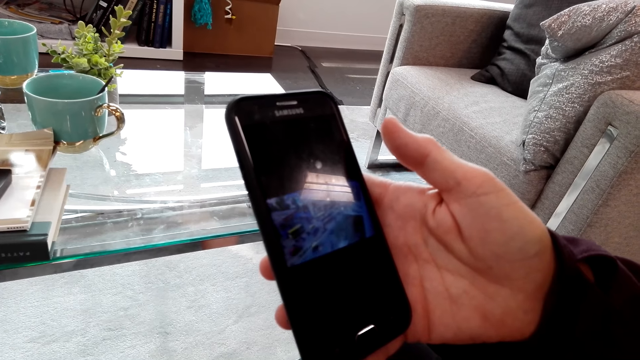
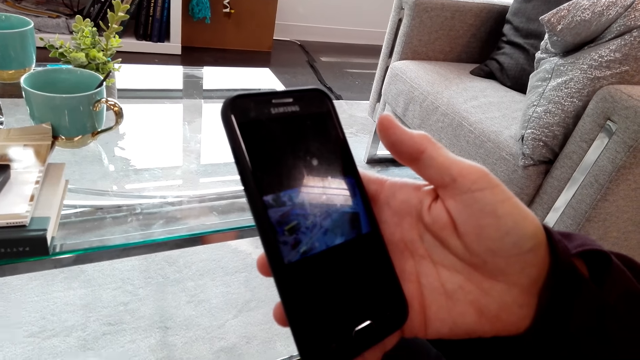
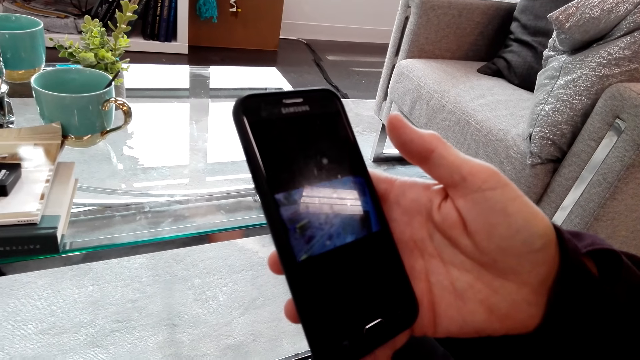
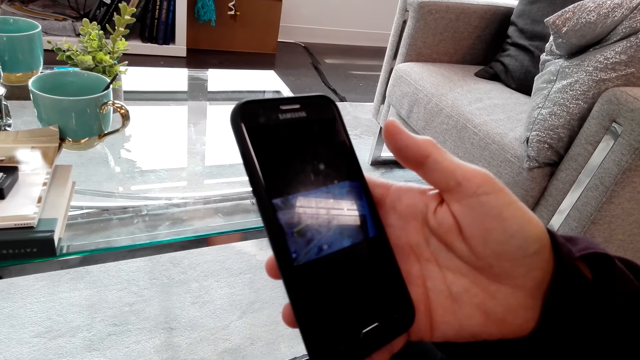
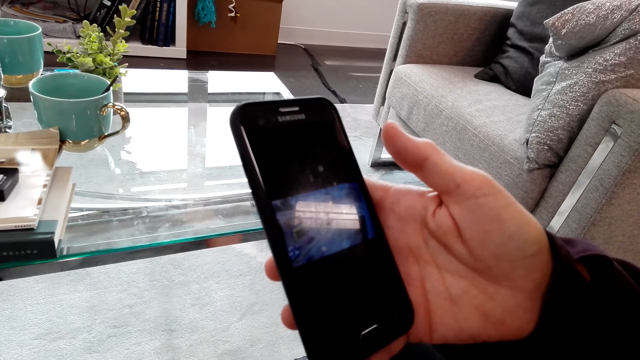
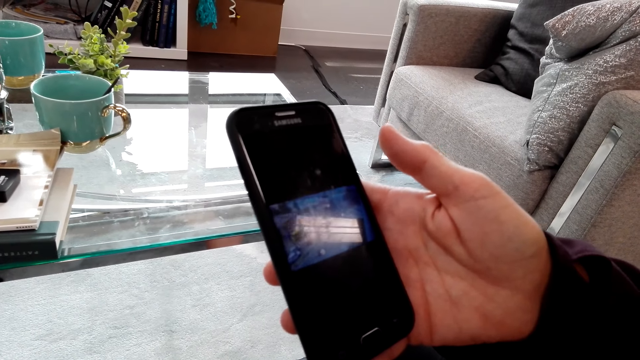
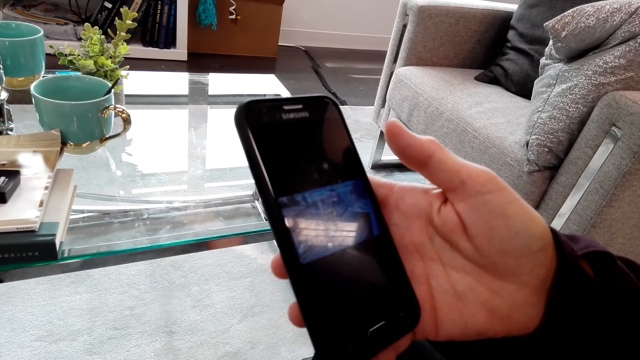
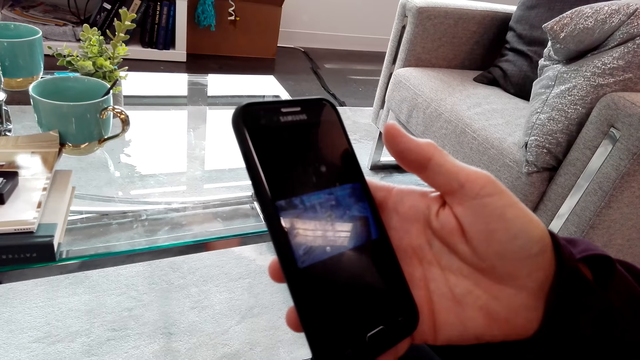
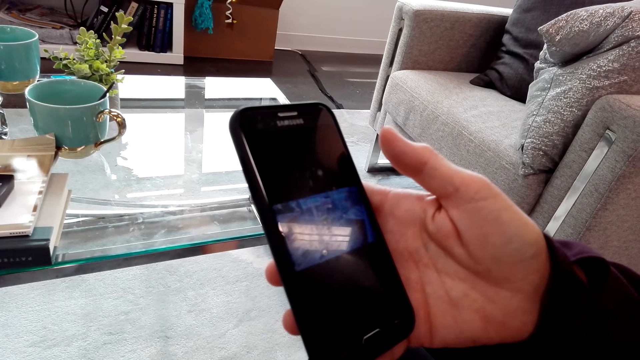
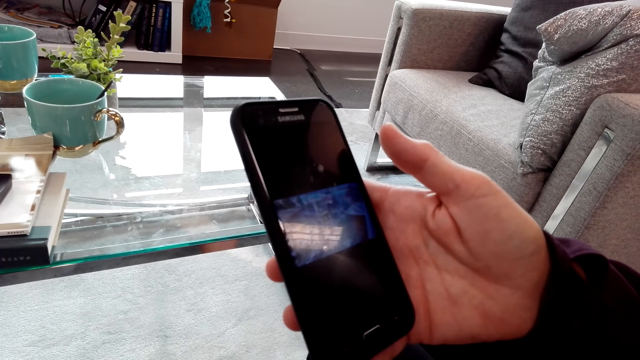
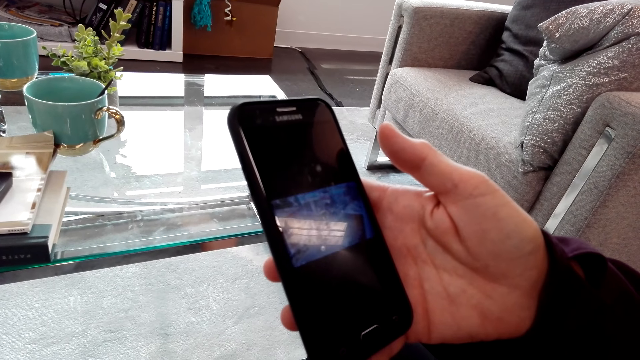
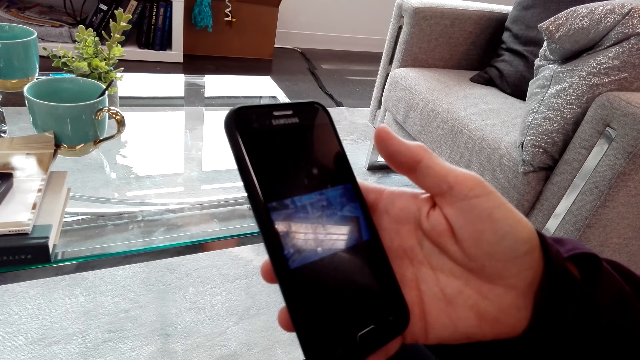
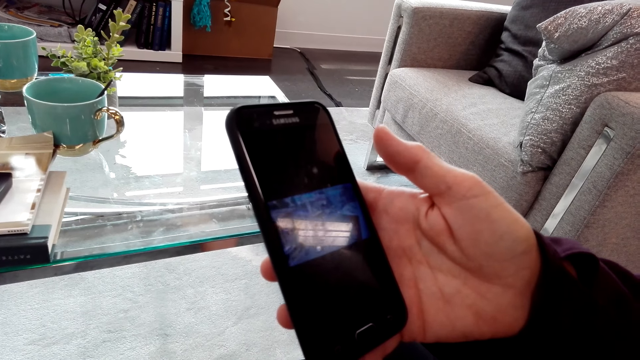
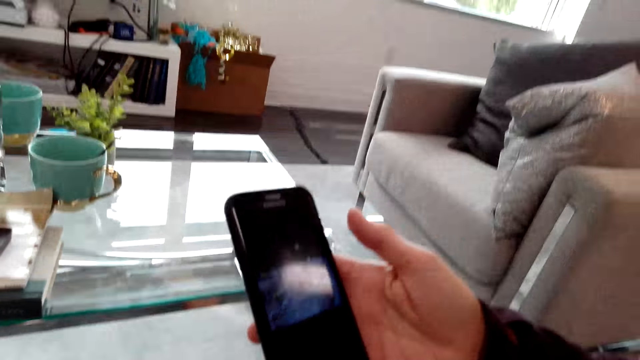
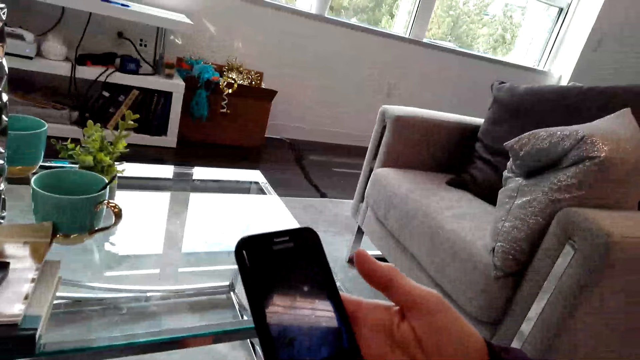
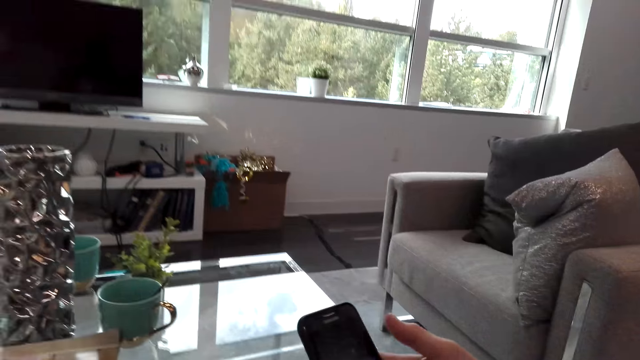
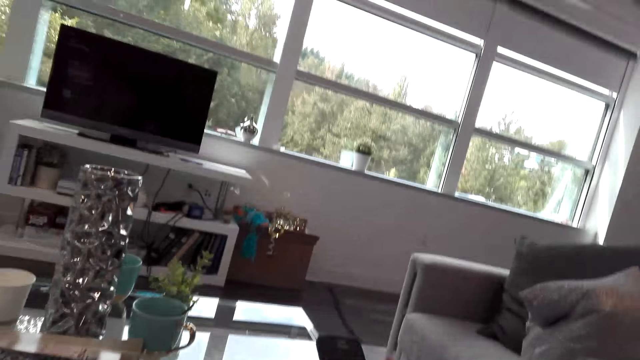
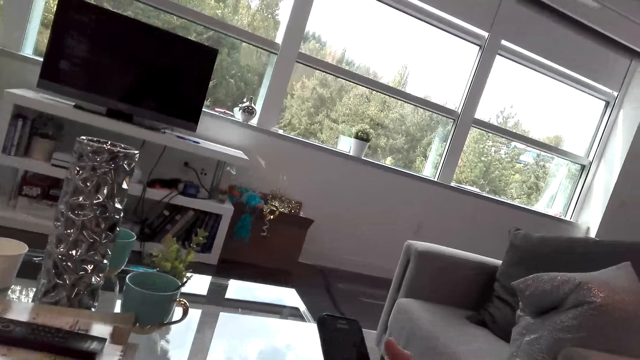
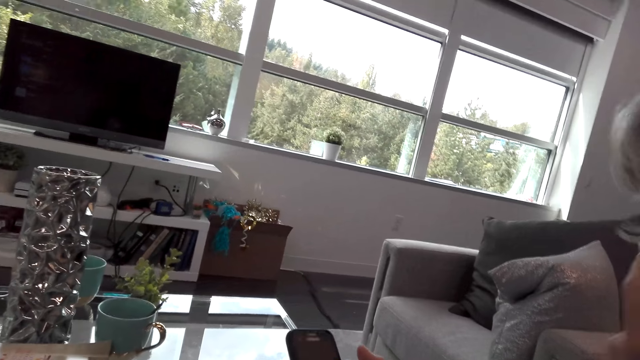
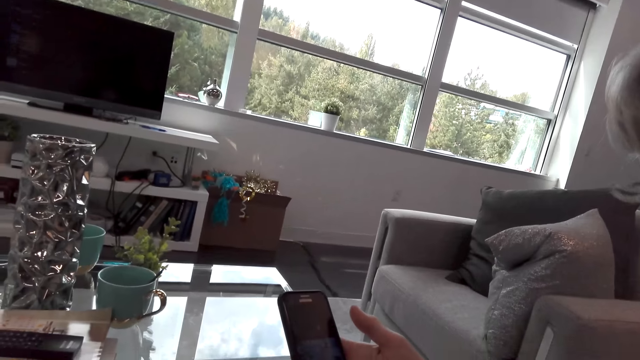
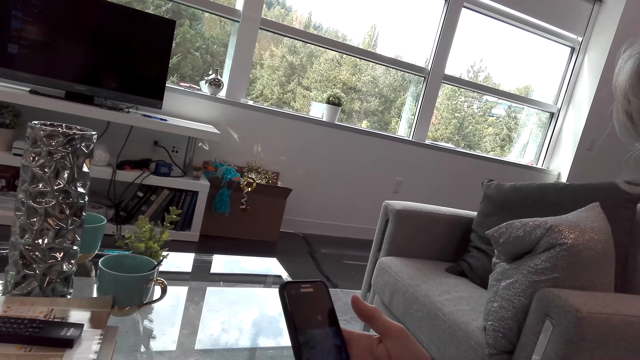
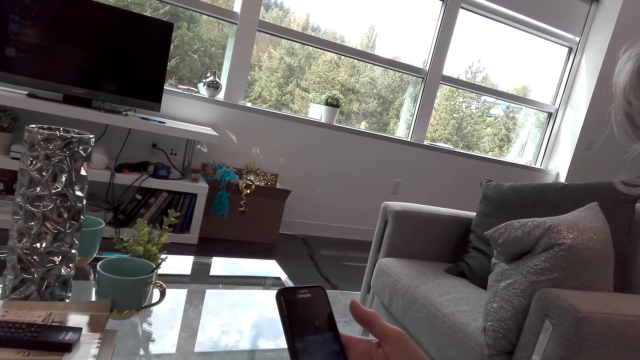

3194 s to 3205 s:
The lady speaks to the camera wearer. The camera wearer speaks to the lady.

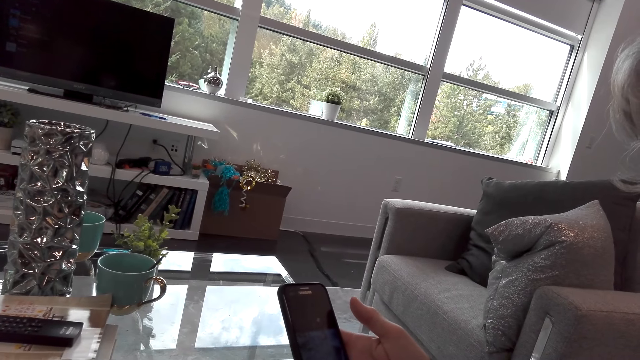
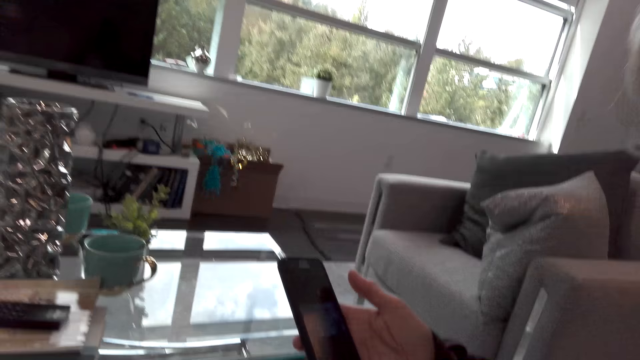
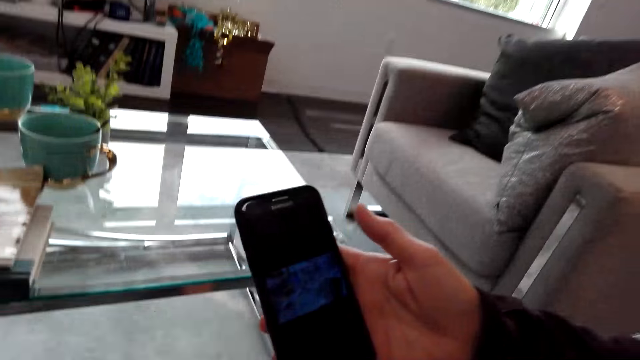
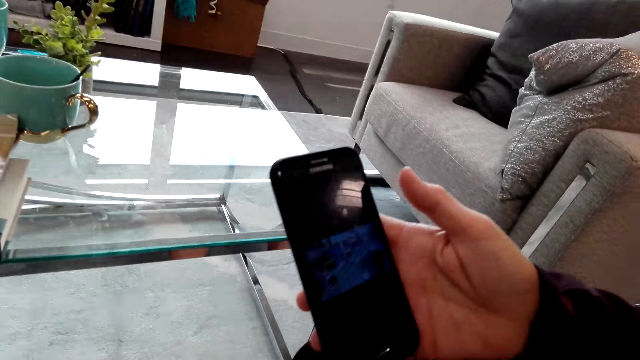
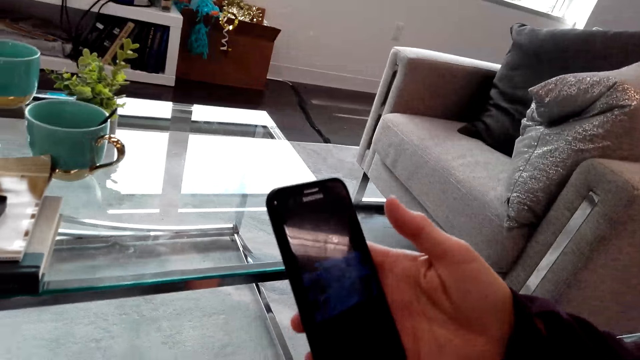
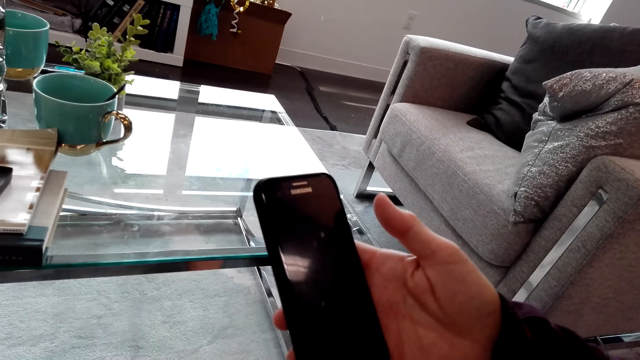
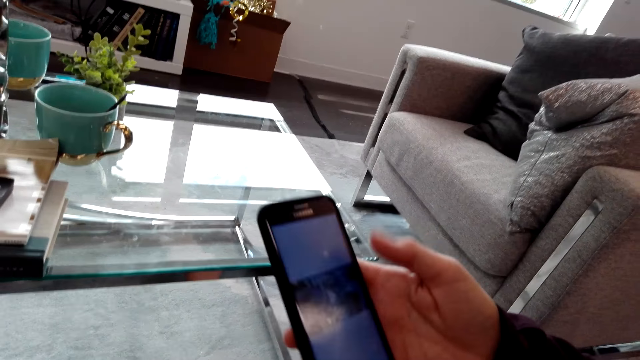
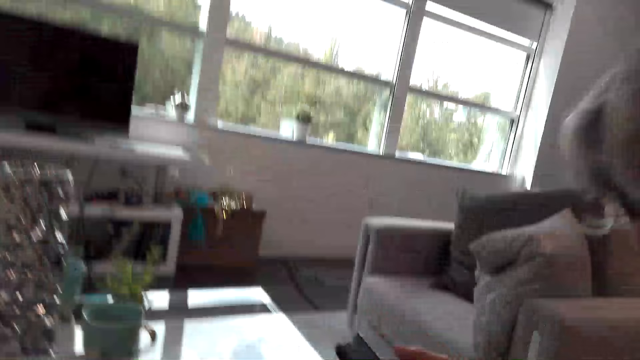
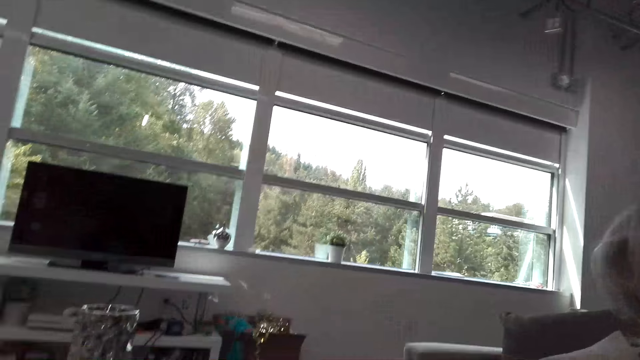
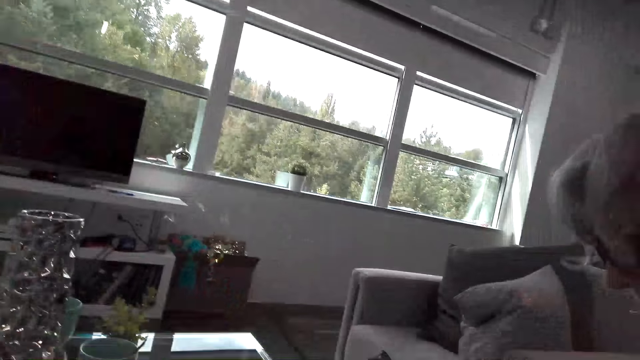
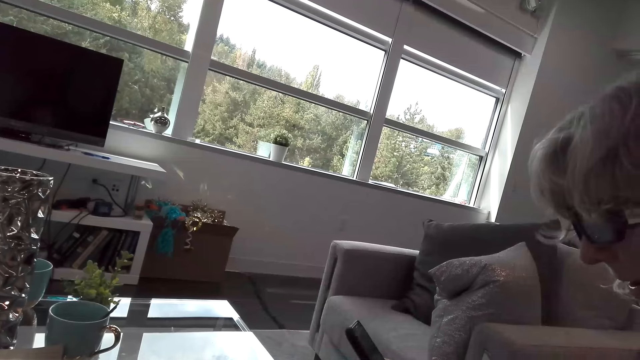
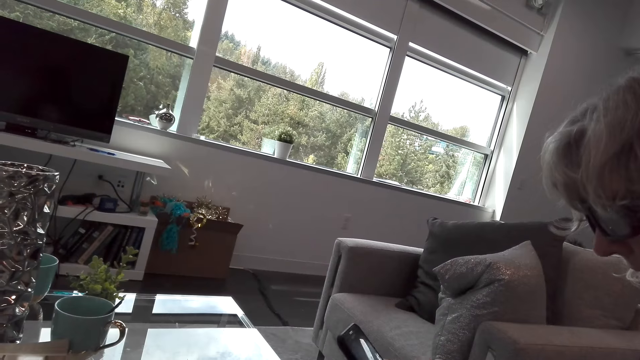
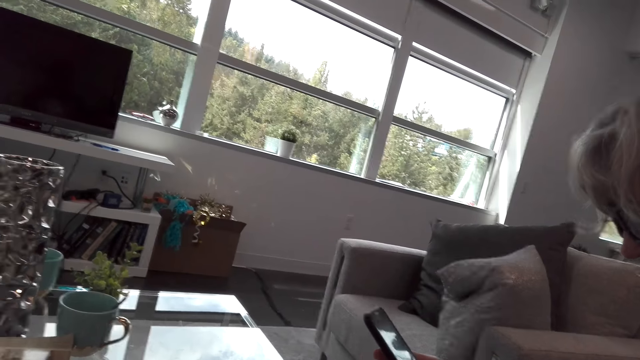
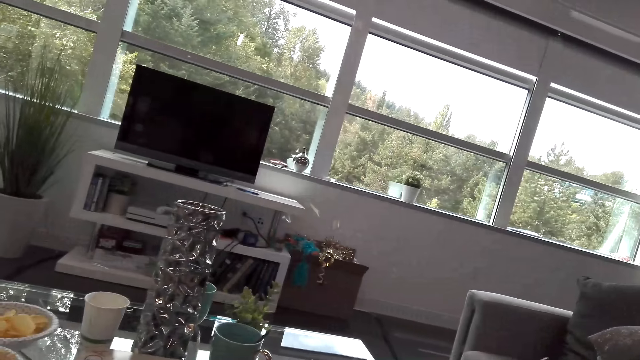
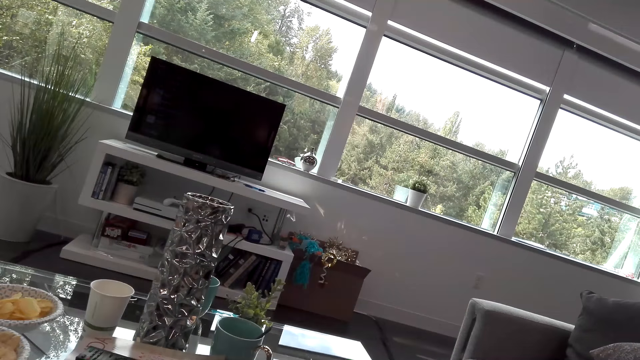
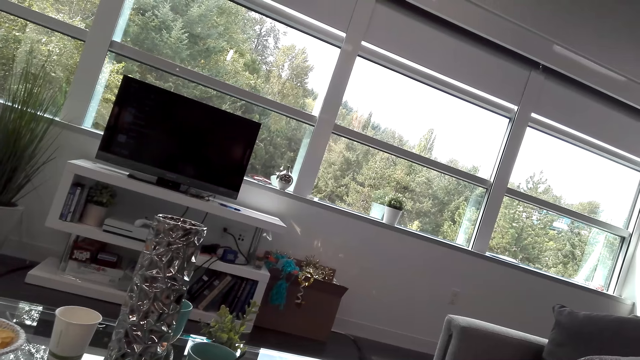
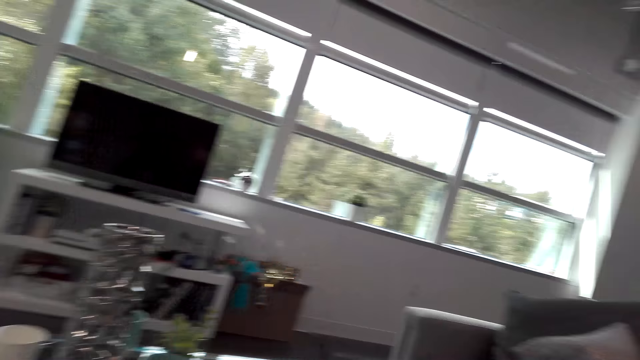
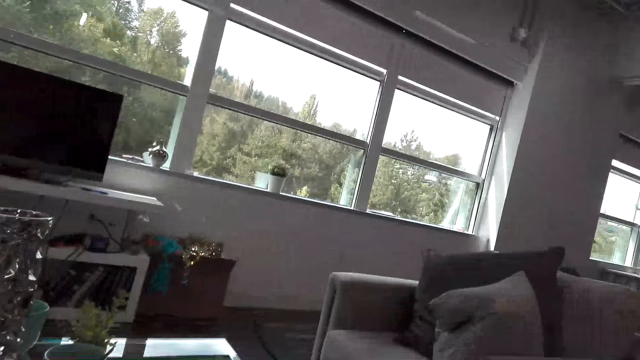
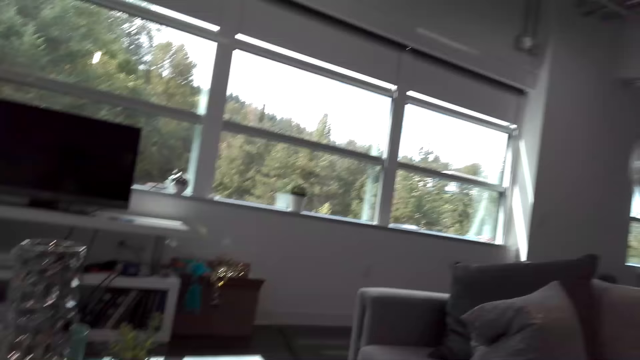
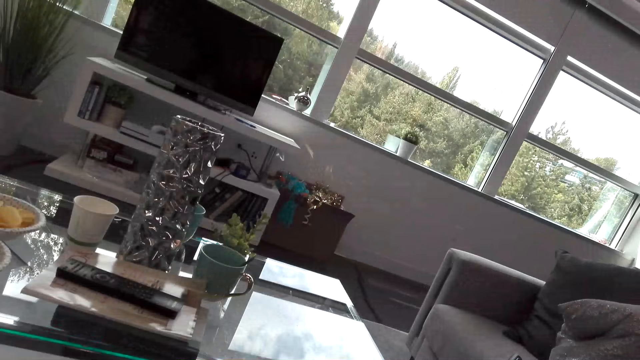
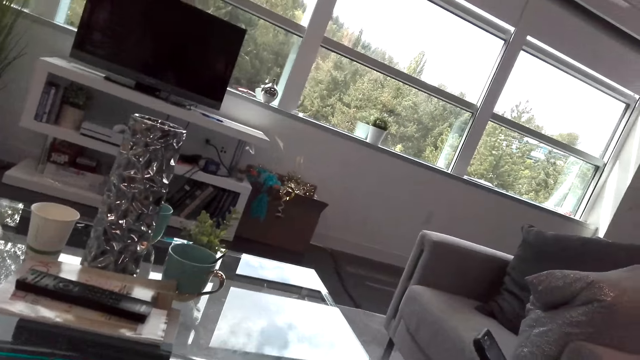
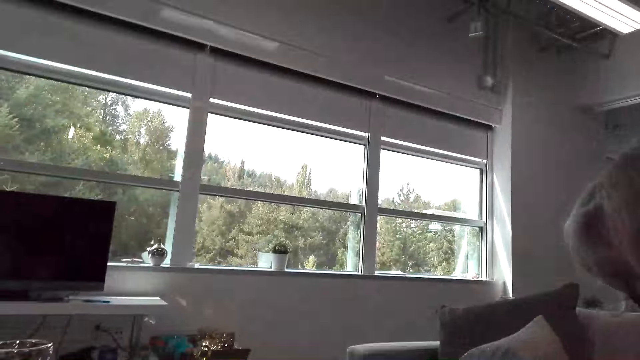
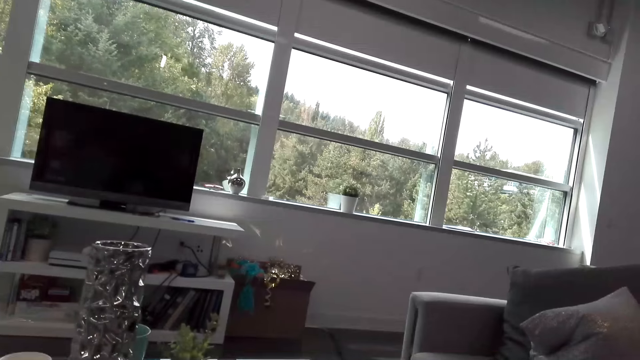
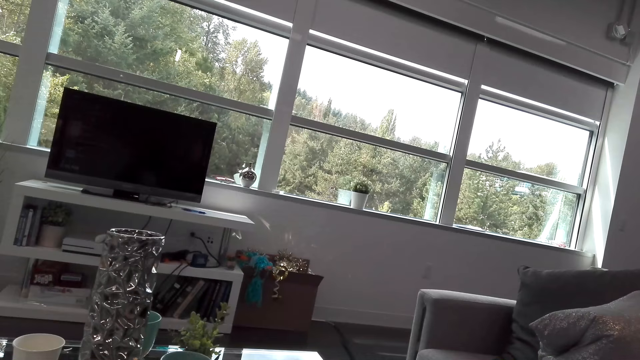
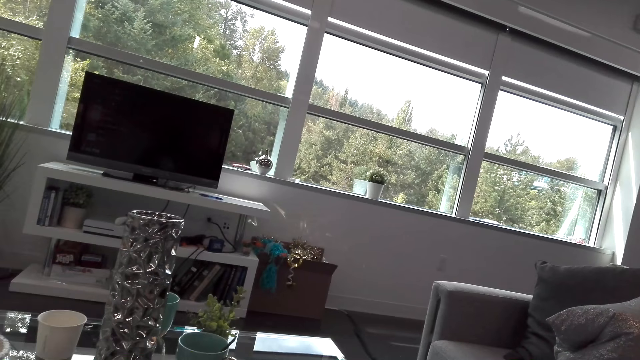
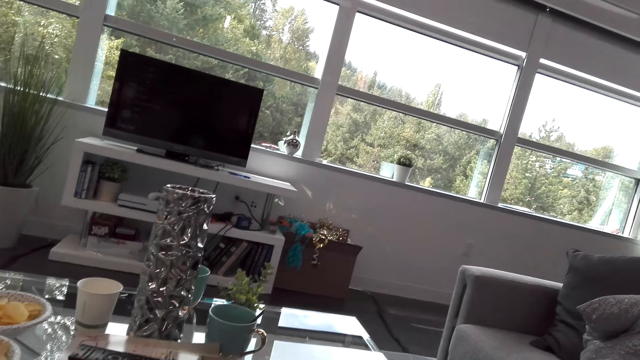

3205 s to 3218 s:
The lady laughs with the camera wearer. The camera wearer watches a video on the phone with the lady. The lady speaks to the camera wearer. The camera wearer looks around.
